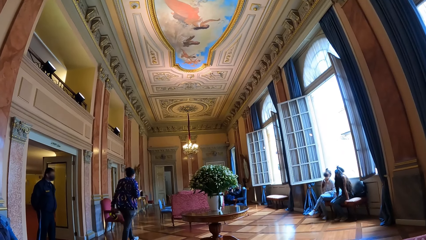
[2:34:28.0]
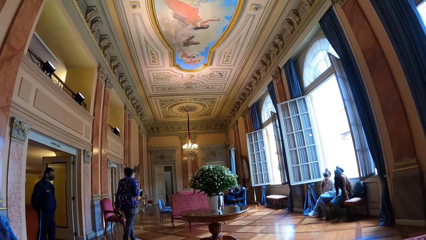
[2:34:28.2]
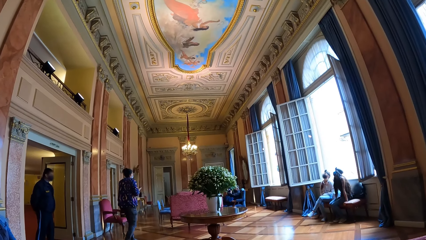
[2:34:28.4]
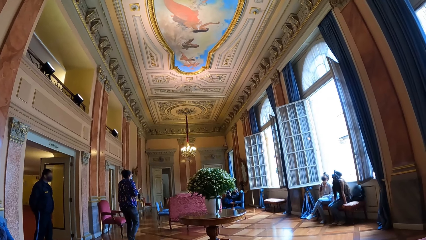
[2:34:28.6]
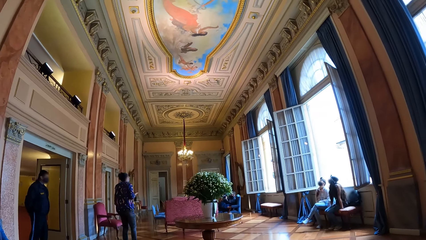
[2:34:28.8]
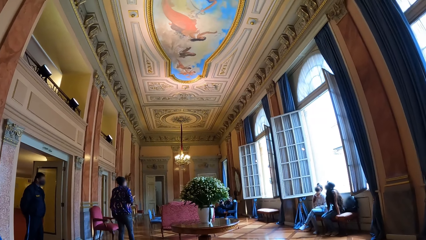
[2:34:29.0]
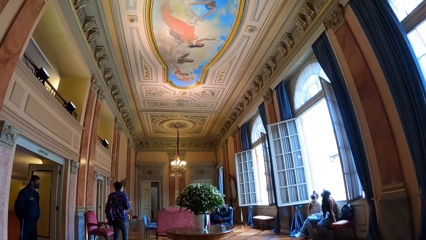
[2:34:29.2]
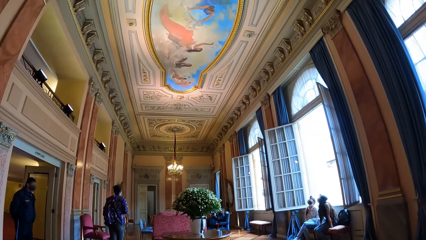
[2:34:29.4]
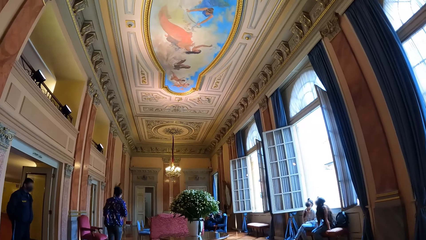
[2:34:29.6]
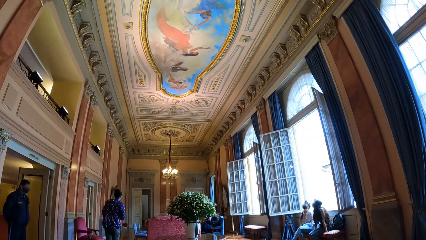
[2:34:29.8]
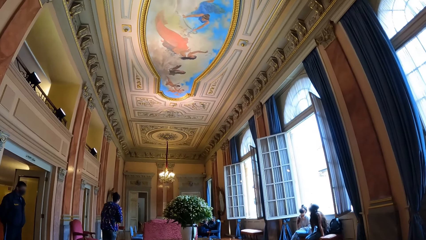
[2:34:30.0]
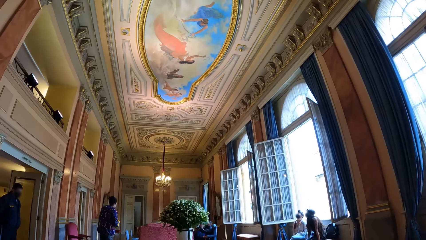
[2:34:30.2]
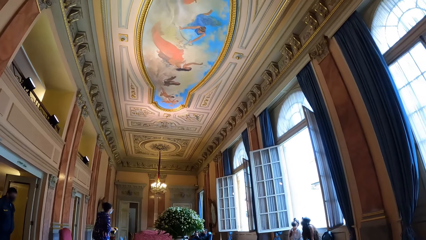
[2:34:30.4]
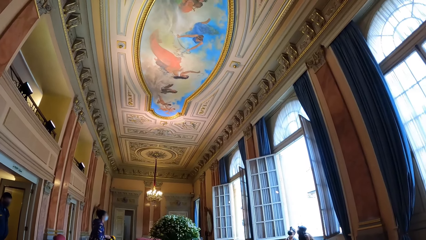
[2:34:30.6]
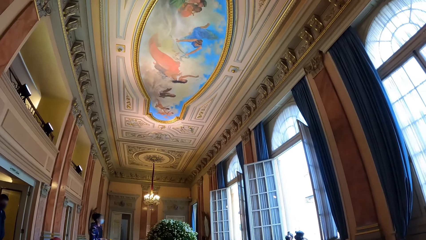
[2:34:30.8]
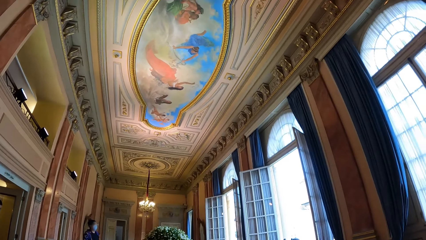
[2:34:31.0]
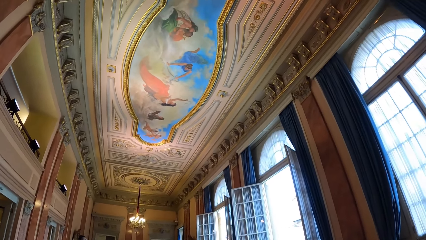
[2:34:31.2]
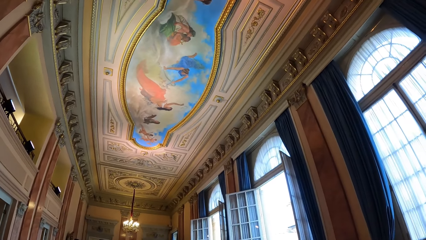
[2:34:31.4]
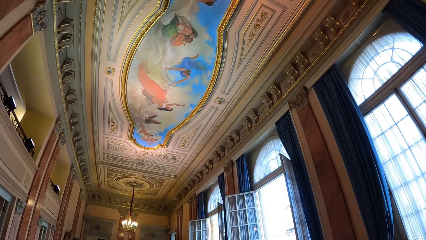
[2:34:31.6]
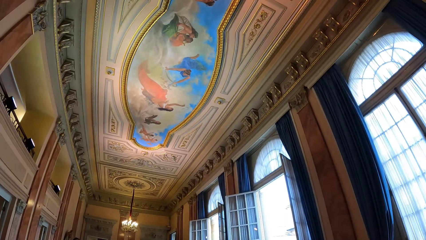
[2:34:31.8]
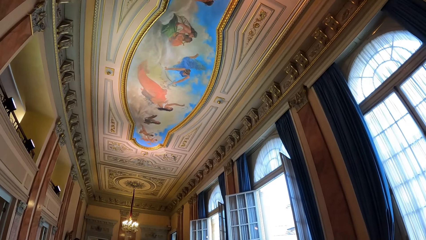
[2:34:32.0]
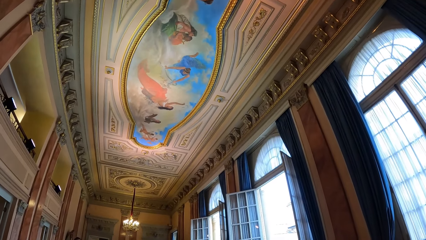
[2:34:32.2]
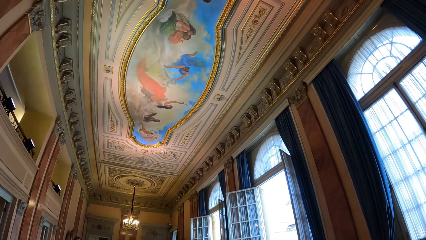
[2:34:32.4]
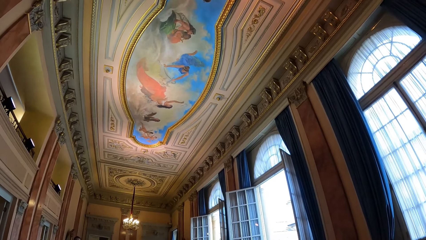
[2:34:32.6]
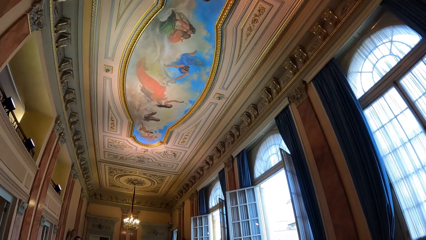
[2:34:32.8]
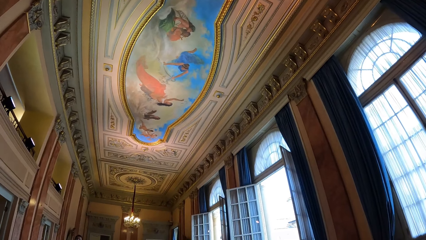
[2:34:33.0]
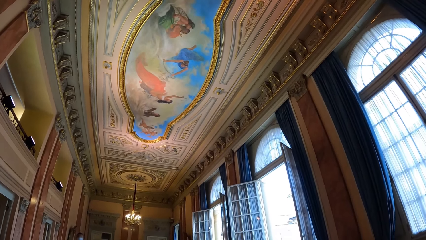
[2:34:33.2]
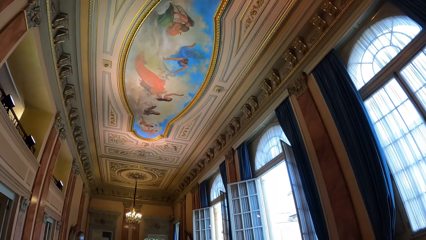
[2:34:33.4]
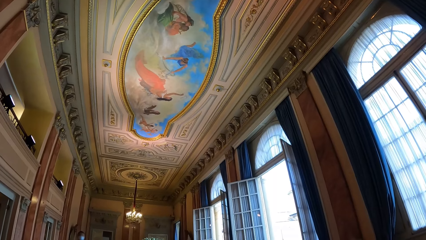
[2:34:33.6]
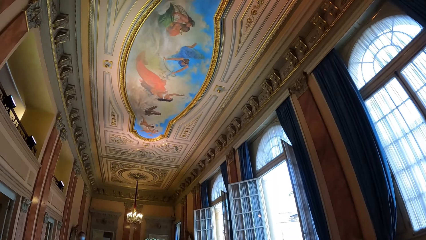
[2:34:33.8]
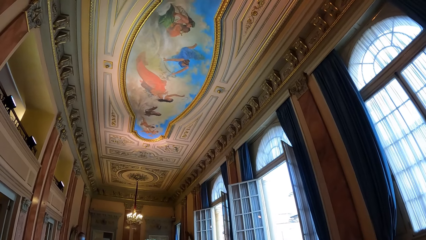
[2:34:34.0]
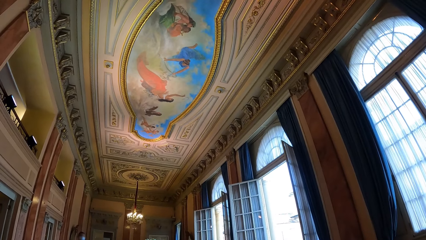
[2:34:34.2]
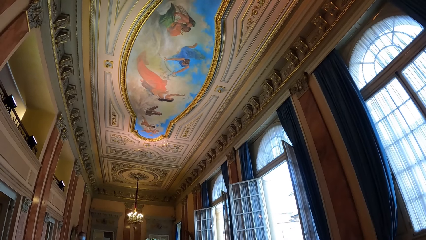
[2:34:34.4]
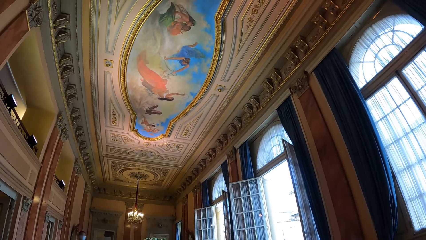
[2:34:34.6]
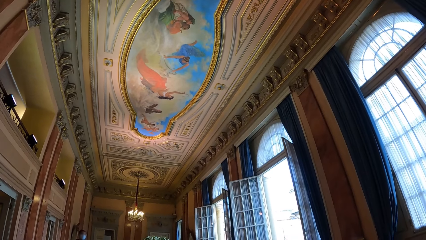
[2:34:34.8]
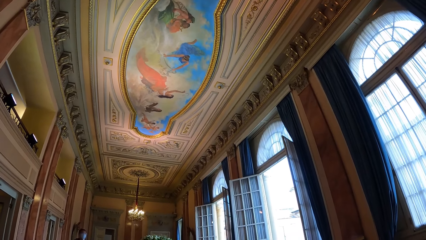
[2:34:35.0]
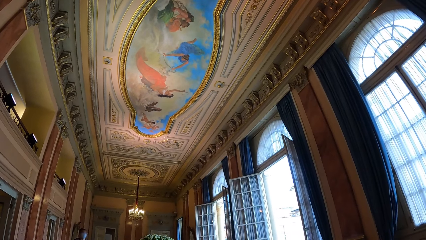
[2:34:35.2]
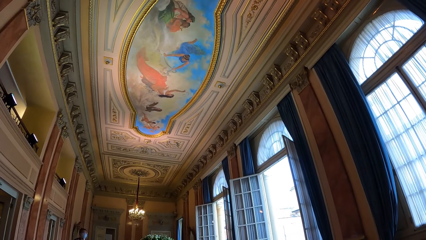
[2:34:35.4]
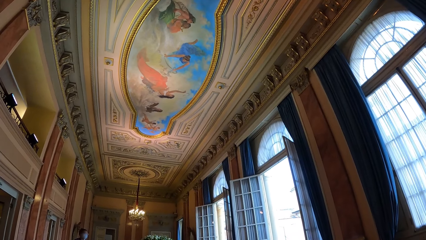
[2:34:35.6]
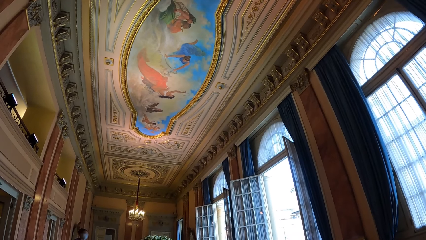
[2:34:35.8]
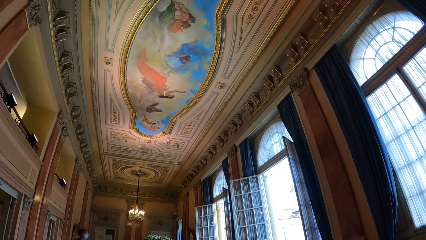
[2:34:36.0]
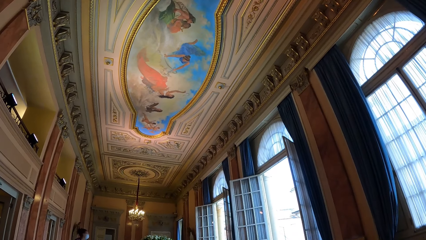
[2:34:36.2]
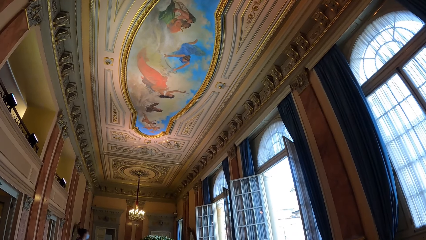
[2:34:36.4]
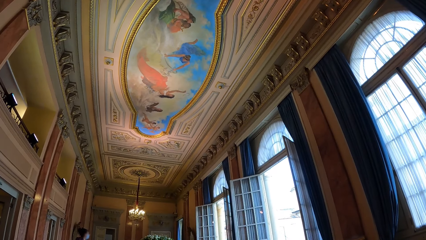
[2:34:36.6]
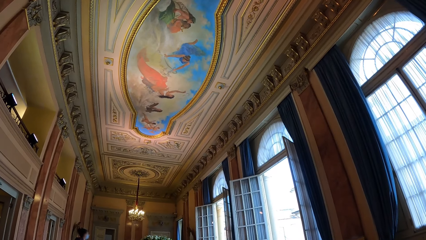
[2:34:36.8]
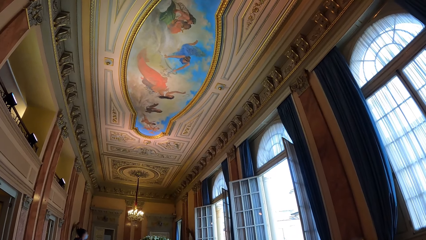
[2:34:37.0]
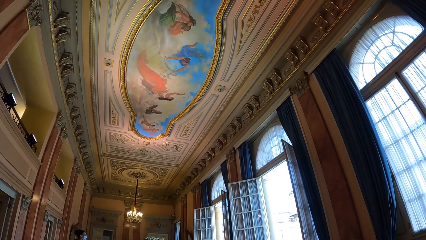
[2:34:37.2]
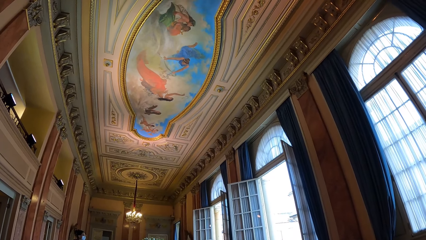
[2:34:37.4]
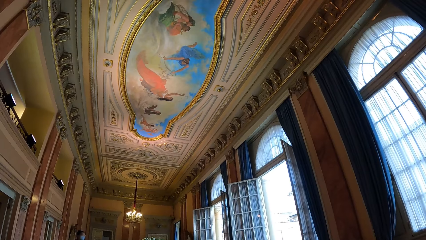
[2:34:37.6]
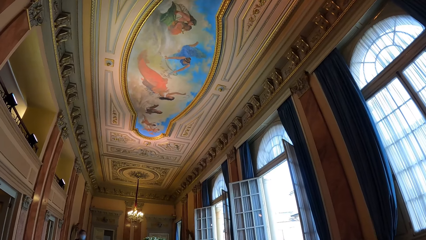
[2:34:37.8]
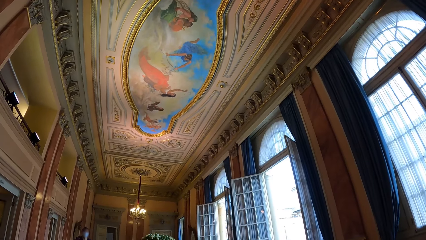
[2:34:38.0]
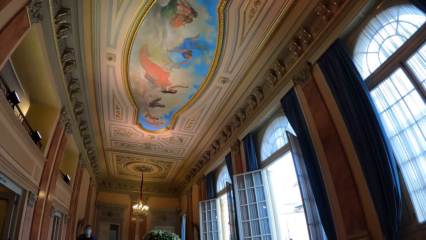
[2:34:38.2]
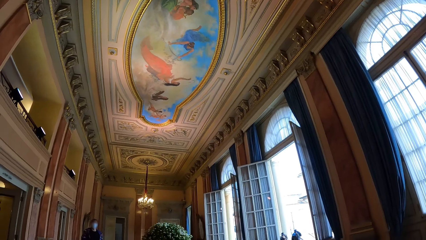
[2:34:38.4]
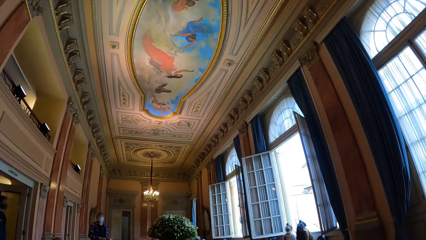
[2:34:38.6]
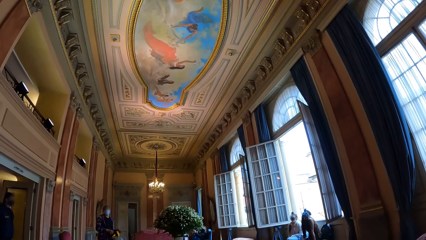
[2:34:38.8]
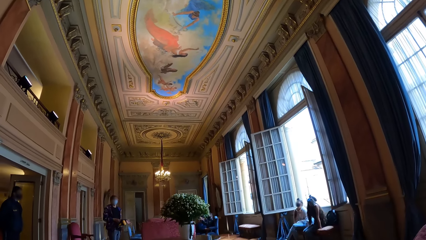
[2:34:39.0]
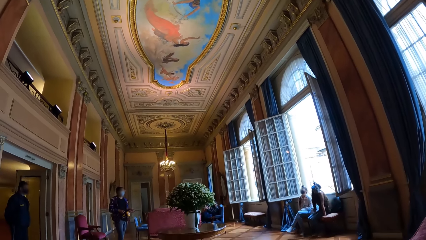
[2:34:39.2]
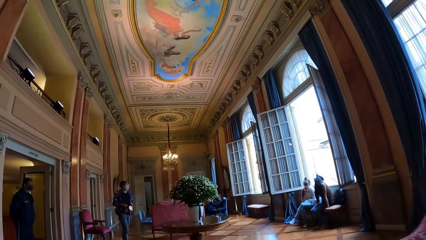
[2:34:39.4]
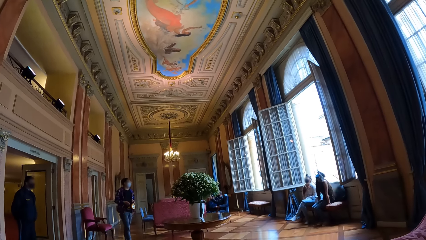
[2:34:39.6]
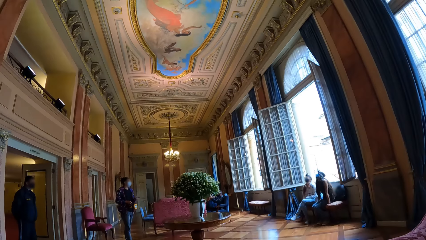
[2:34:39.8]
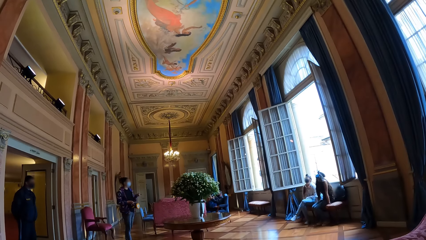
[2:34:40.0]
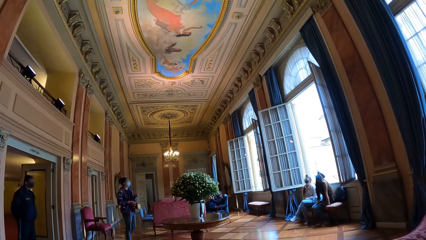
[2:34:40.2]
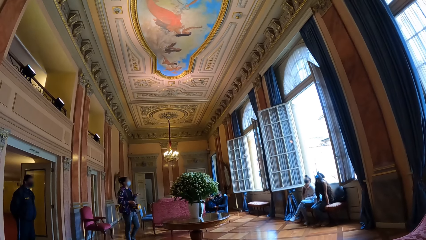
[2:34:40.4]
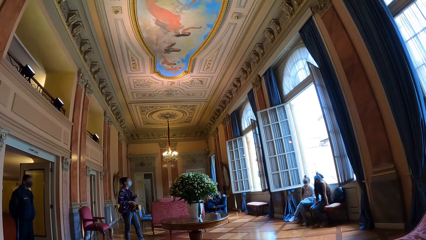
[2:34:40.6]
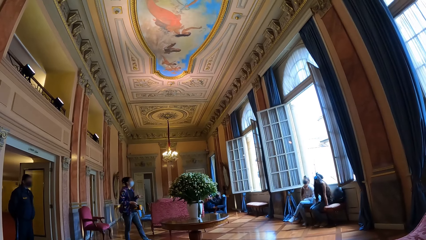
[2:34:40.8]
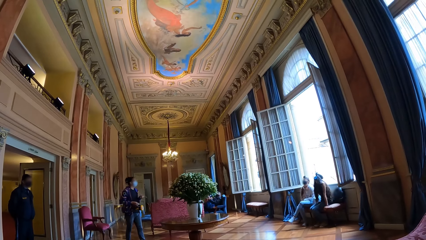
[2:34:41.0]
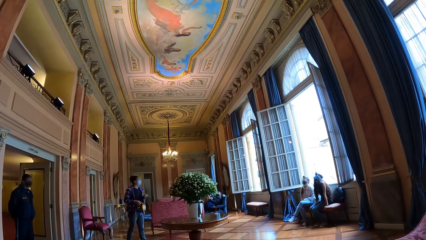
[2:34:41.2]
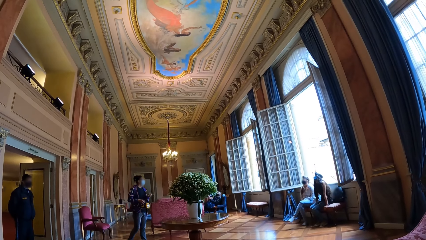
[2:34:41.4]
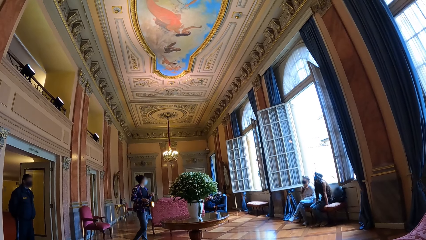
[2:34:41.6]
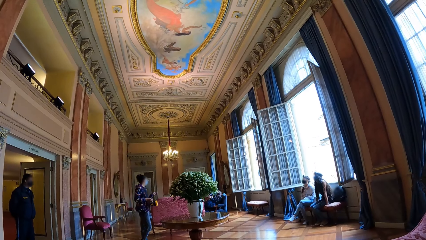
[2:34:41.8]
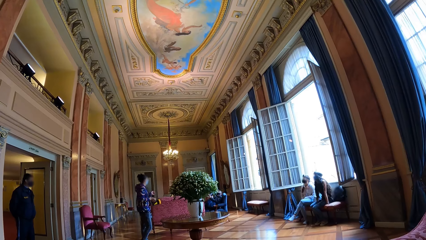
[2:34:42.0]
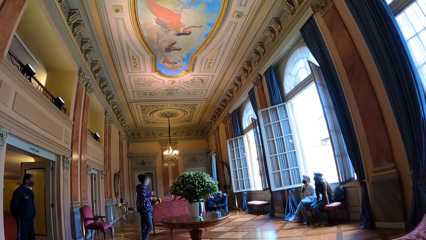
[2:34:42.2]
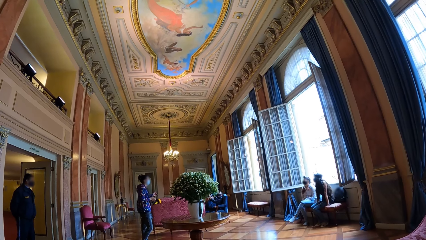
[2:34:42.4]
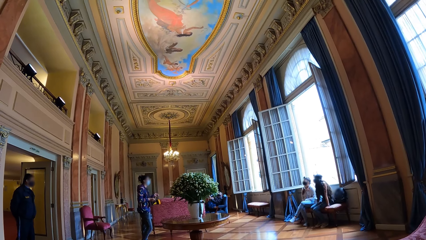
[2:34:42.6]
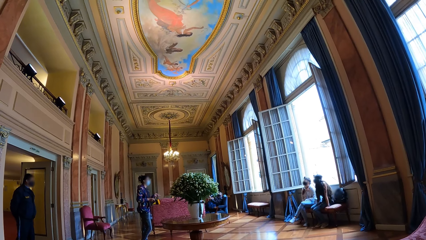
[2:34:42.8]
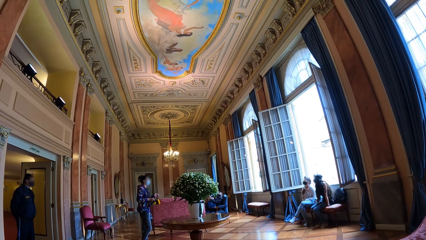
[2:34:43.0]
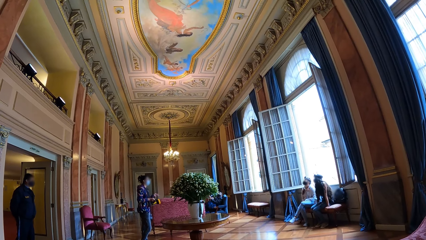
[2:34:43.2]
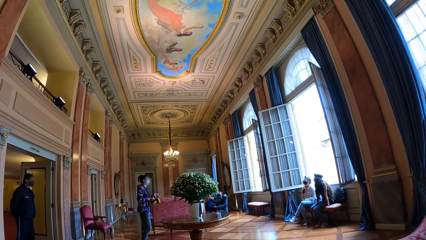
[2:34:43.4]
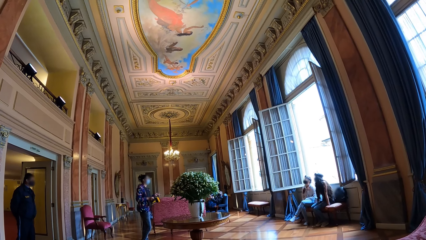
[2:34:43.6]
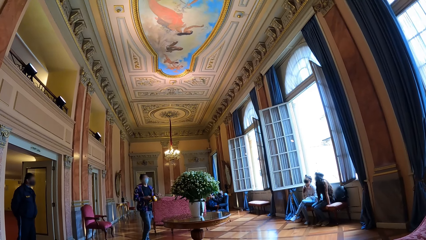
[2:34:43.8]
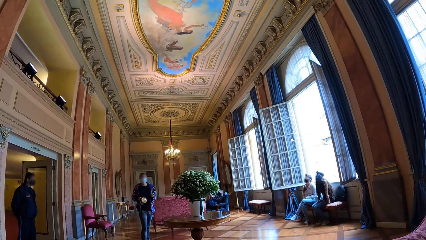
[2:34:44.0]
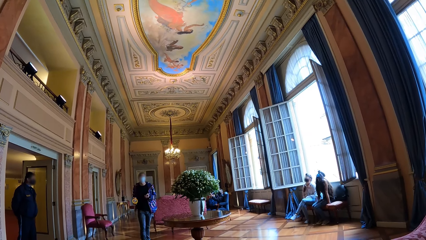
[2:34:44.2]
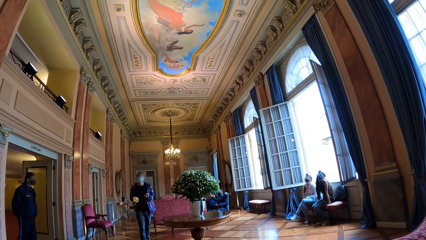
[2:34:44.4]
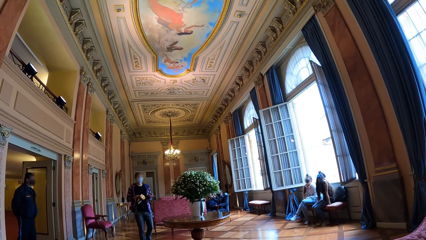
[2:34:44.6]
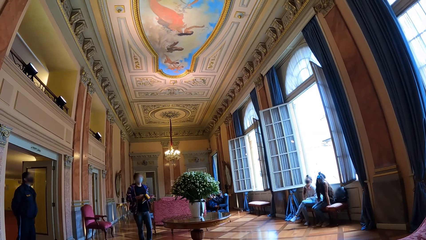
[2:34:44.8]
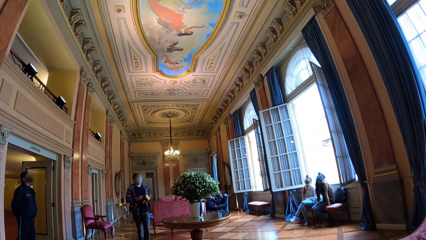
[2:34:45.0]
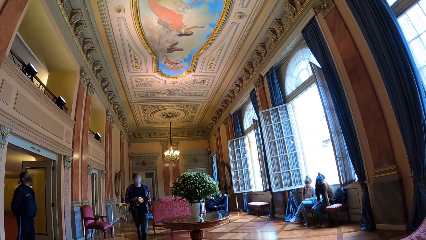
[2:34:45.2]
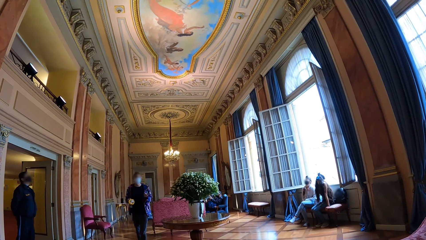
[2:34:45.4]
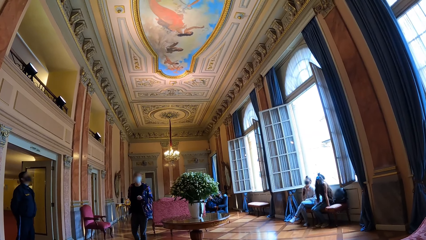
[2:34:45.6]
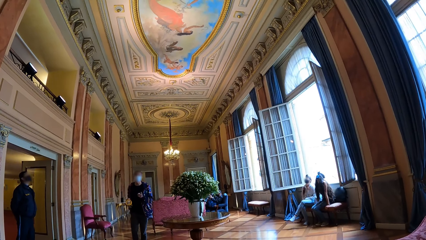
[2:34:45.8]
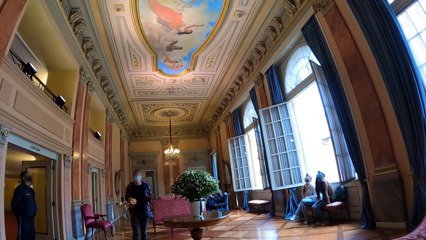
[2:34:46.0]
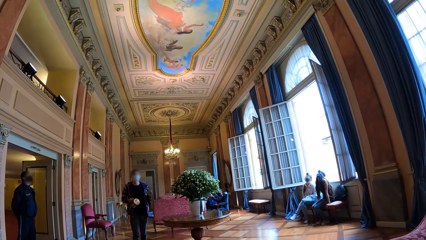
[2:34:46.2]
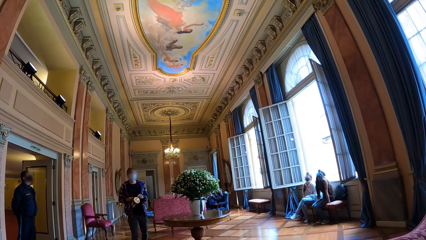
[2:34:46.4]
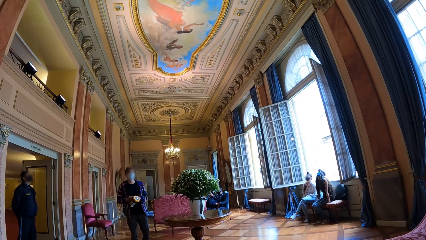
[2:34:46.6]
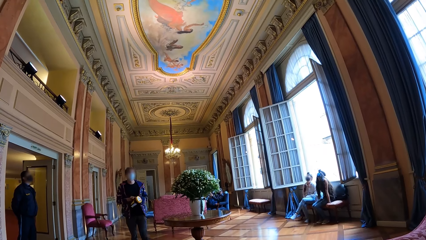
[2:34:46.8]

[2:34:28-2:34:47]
A person talks with the people around the room. The camera wearer looks at the rooftop. They look around. The person talks with the people around the room.
